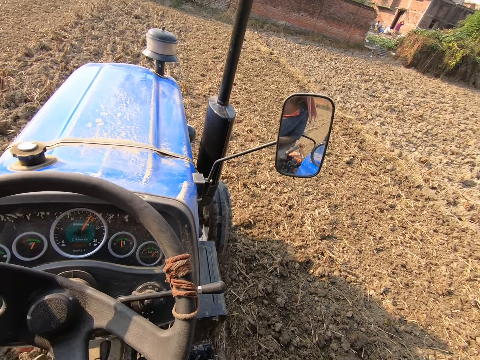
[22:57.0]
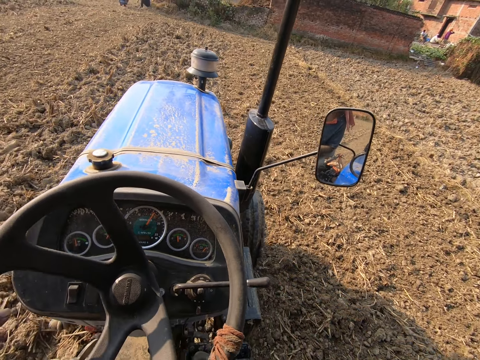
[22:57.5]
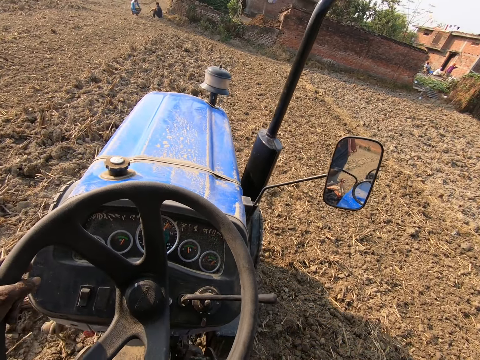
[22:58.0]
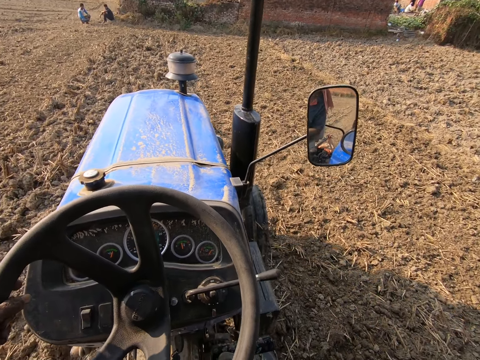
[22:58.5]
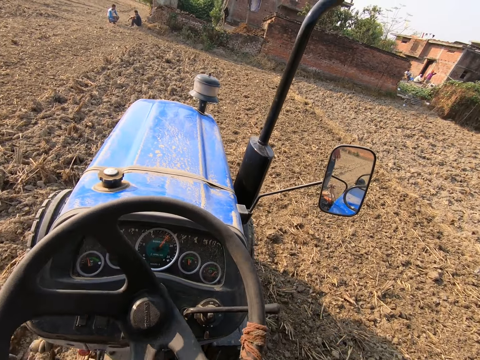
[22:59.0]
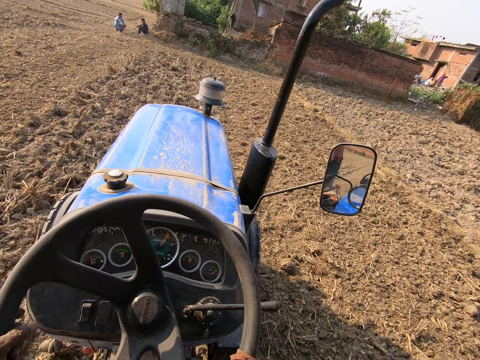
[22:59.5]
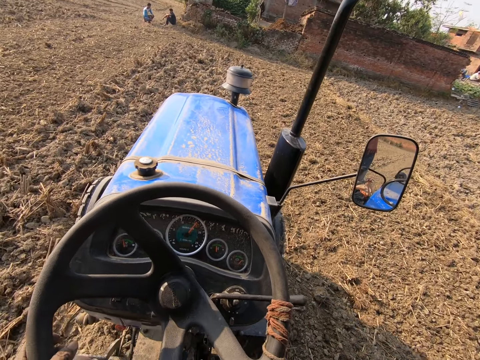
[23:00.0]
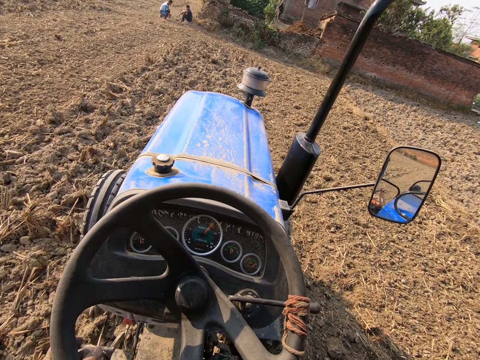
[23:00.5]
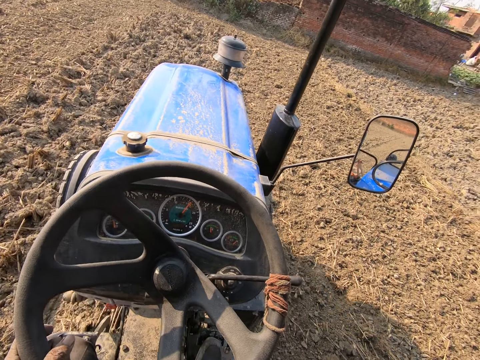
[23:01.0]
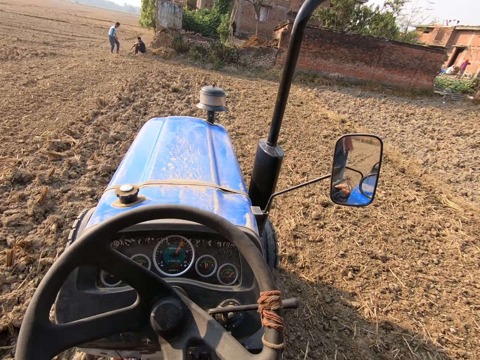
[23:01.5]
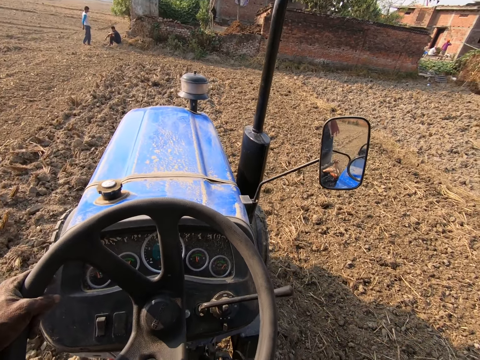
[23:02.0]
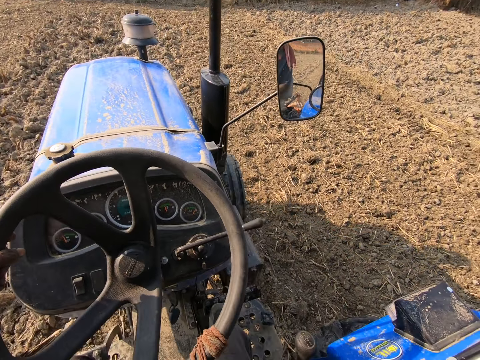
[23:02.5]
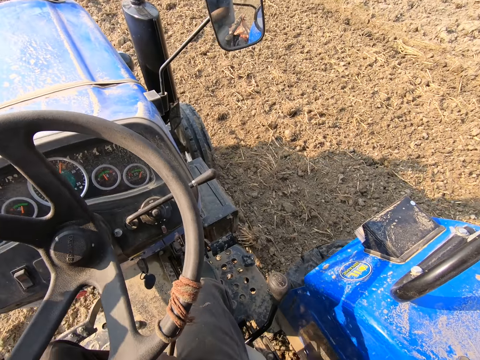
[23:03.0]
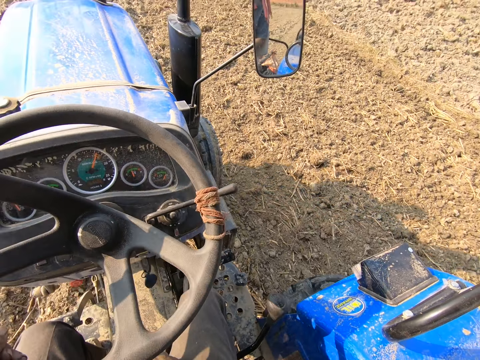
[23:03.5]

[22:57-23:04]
A person sits on the bench outside the house. Another person stands outside the house.

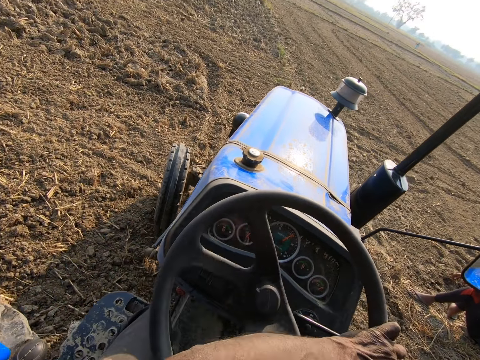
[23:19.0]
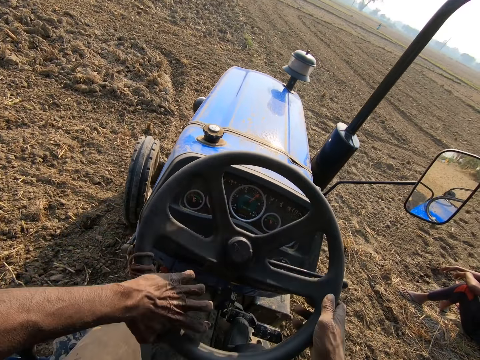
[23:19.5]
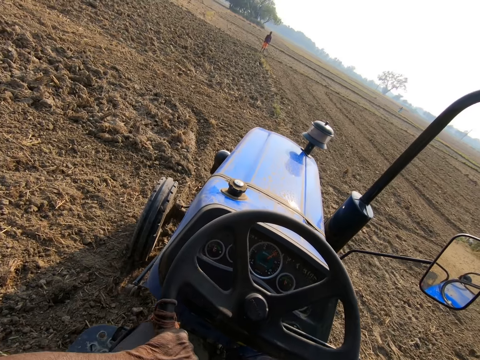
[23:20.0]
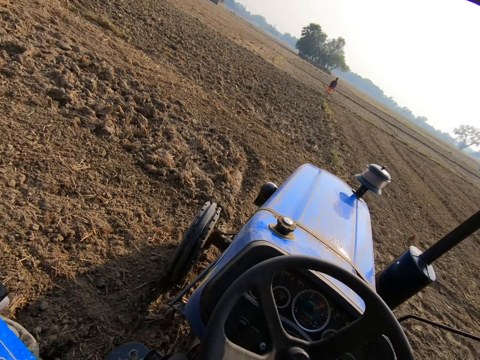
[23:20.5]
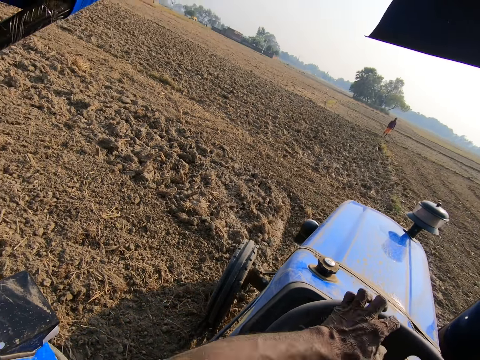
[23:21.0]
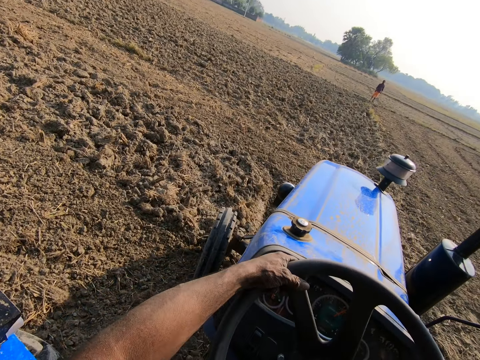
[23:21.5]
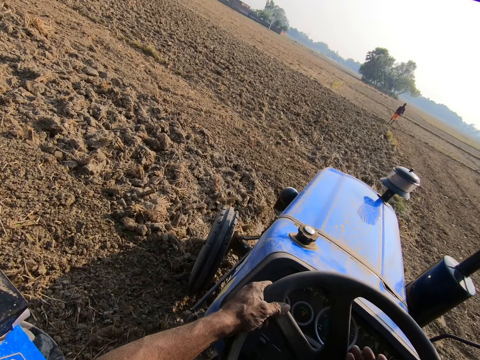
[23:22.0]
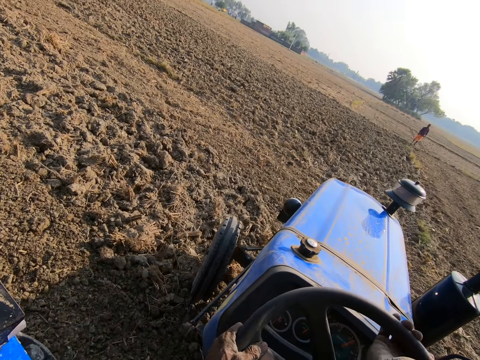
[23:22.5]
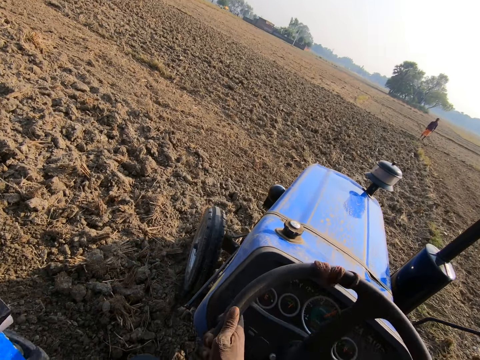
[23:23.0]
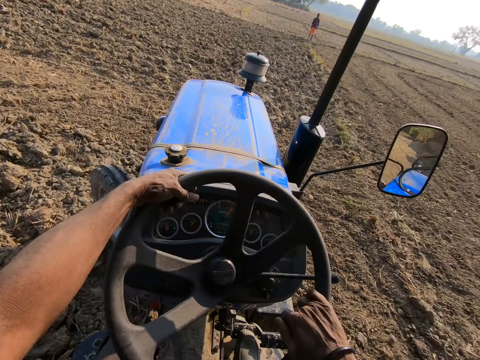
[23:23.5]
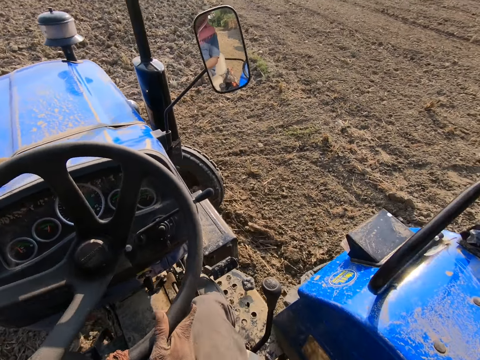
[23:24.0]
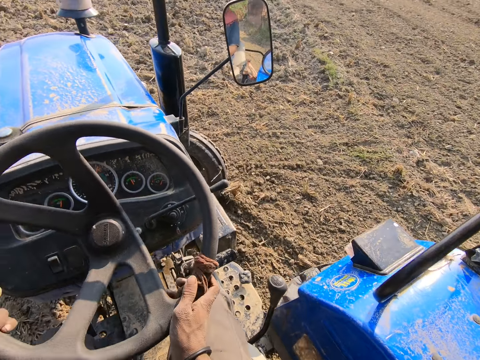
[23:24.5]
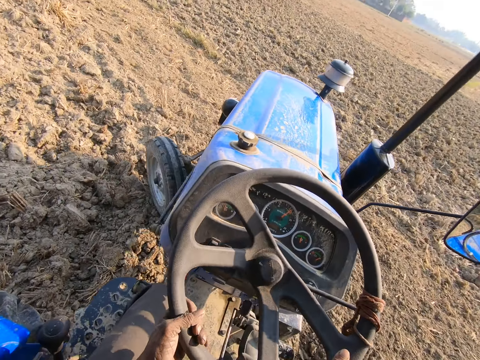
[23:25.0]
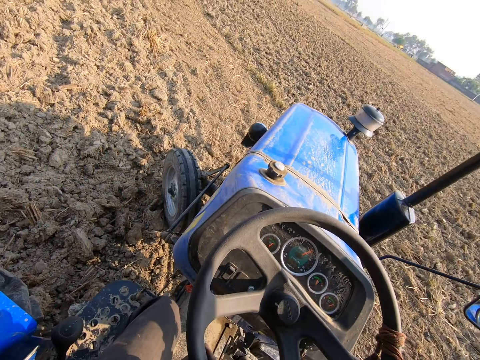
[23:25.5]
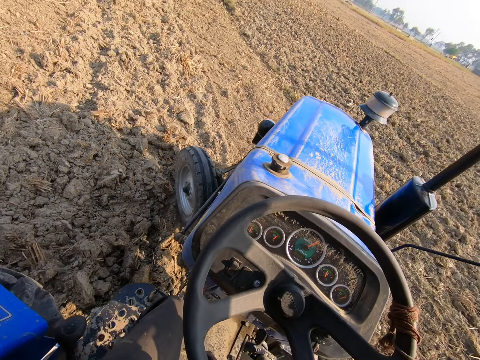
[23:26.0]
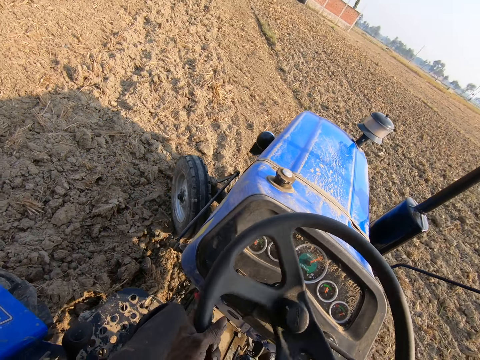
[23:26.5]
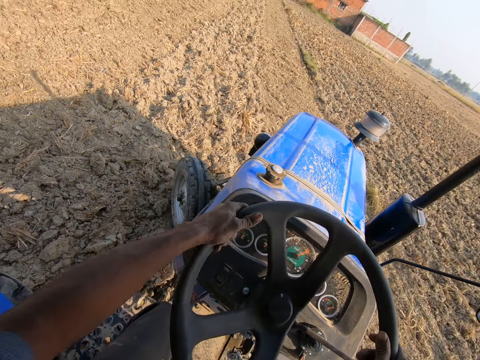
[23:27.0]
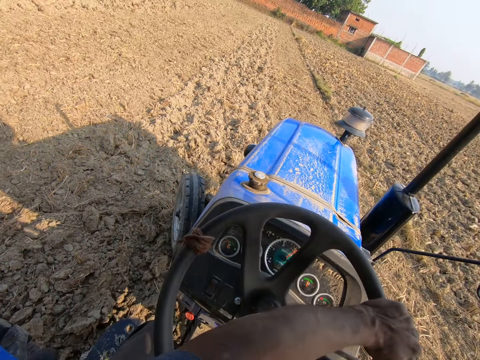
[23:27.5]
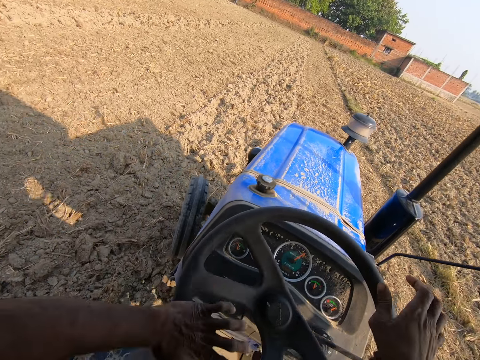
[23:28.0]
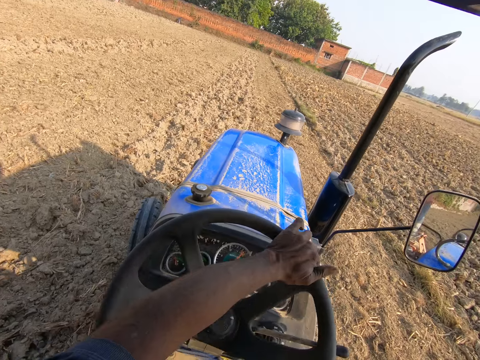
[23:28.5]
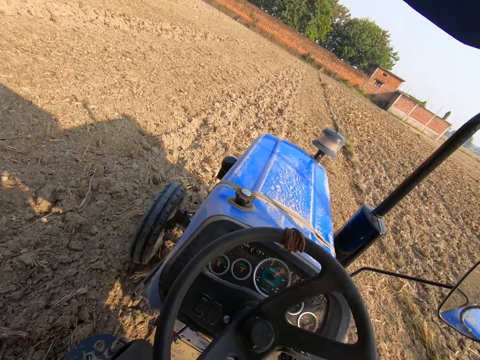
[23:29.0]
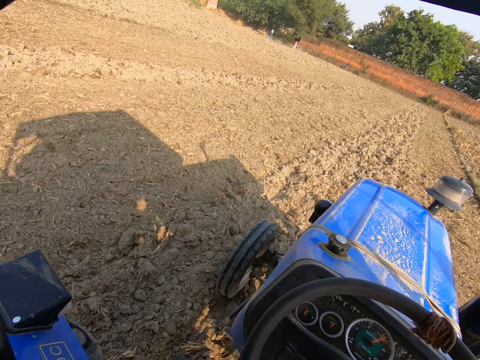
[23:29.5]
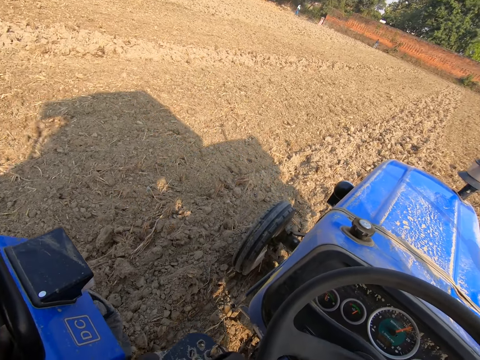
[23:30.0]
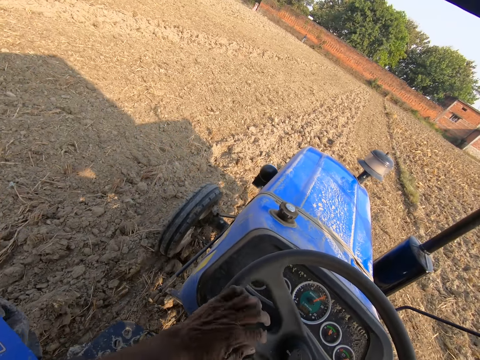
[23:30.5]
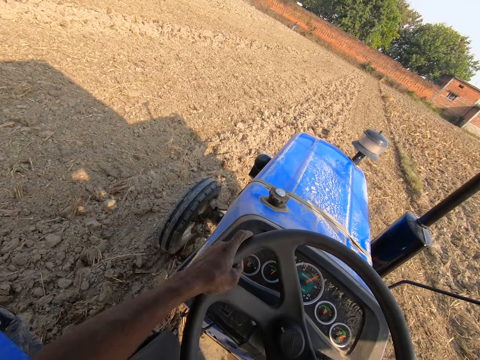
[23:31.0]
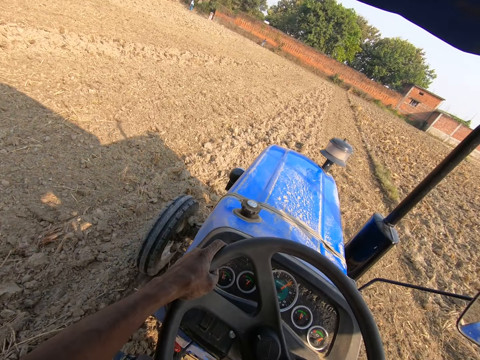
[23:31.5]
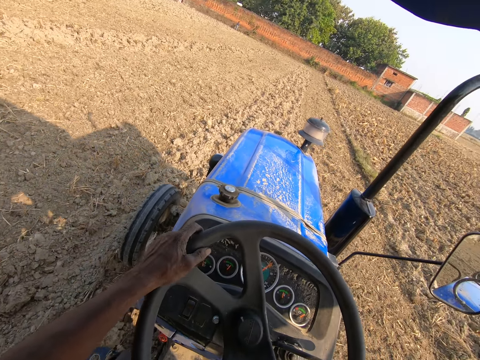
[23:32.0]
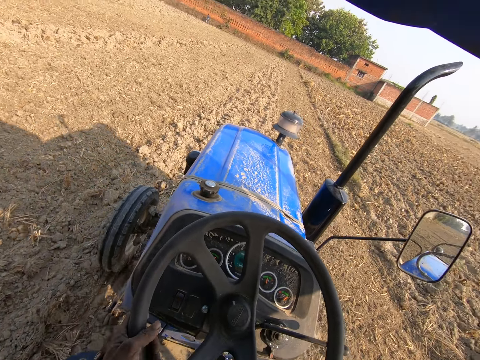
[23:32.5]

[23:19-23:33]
A person walks in the garden. The person walks in the garden again. Another person stands in the garden.

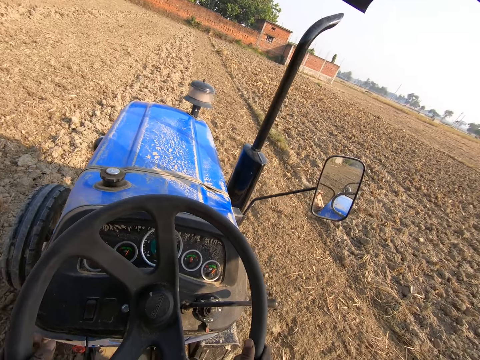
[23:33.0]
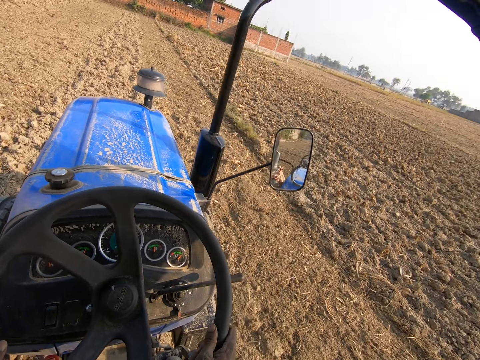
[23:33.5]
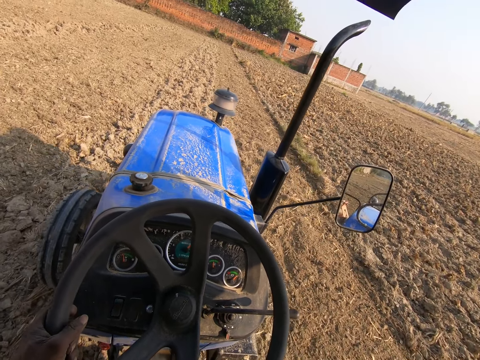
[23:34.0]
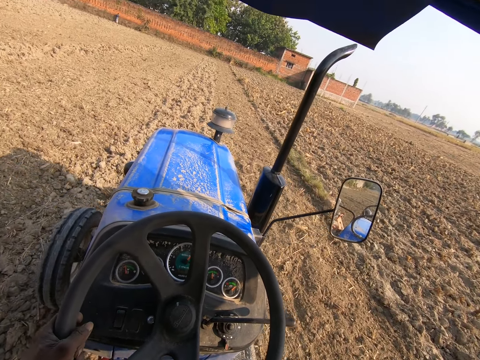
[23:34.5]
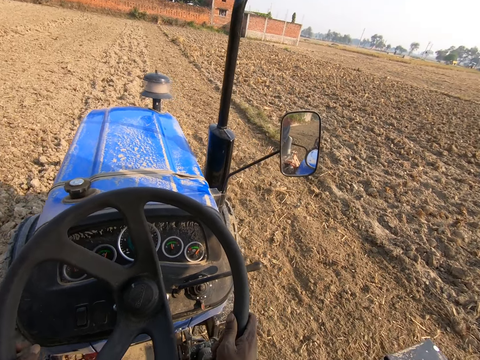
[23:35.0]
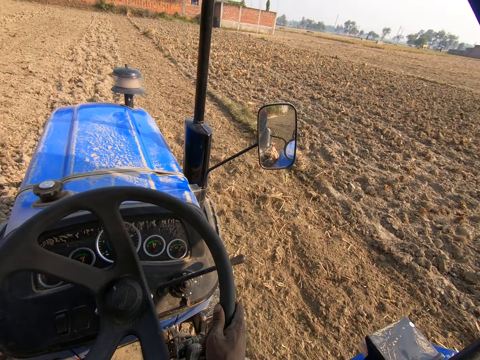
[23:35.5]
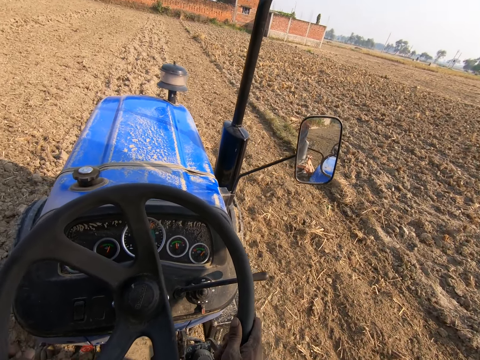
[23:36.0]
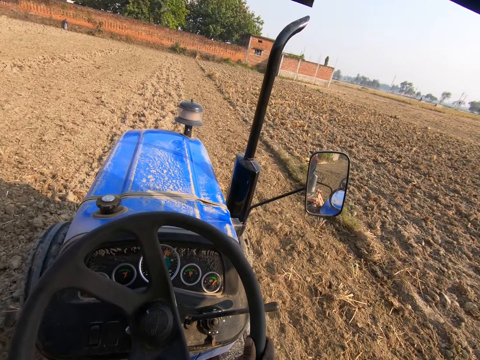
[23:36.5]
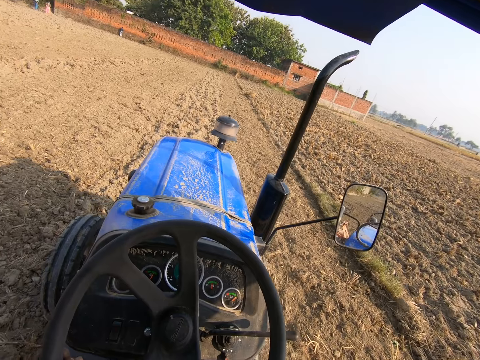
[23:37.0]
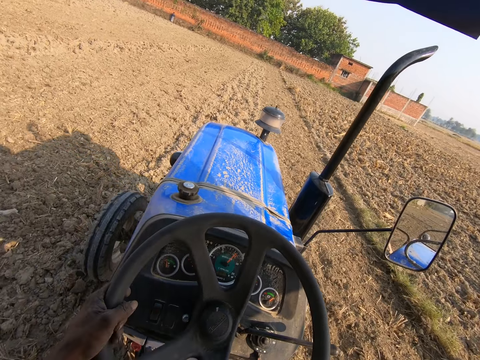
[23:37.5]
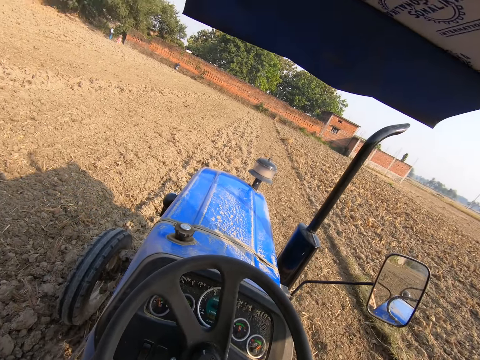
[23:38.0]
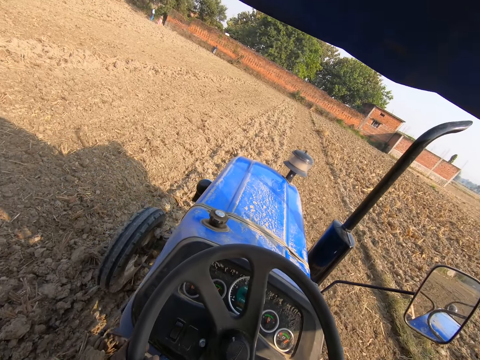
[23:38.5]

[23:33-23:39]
A person sits in the garden. Another person stands in the garden. A third person stands in the garden.
